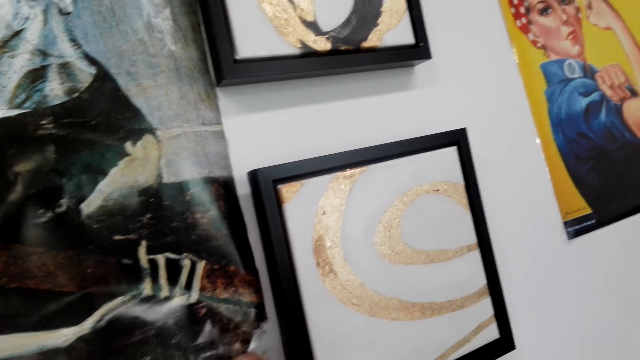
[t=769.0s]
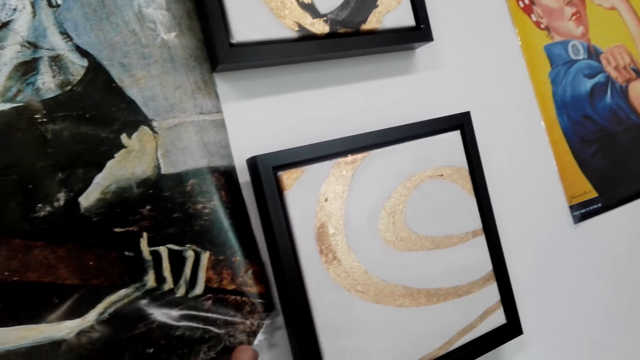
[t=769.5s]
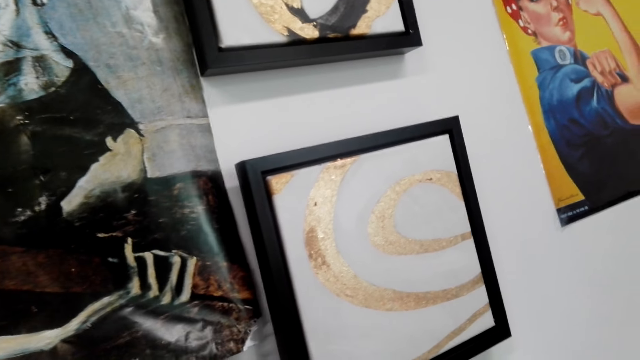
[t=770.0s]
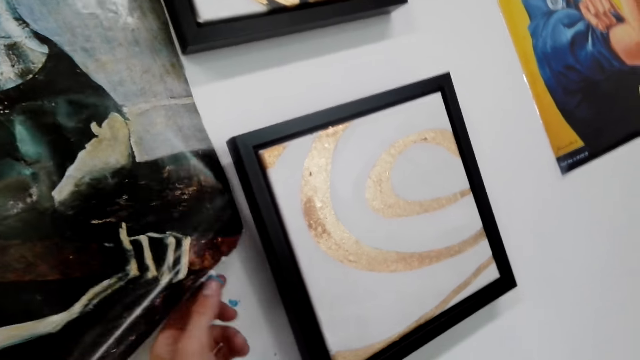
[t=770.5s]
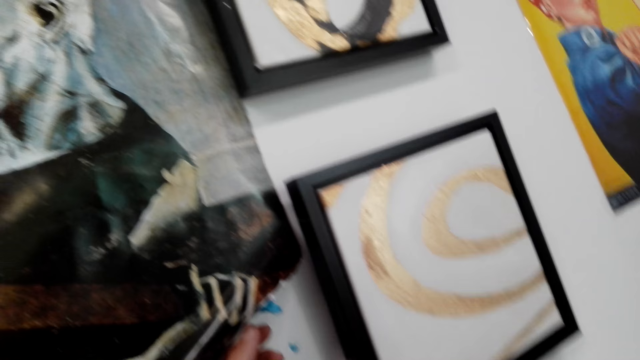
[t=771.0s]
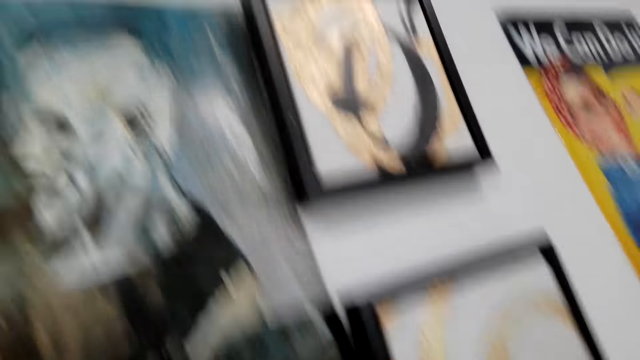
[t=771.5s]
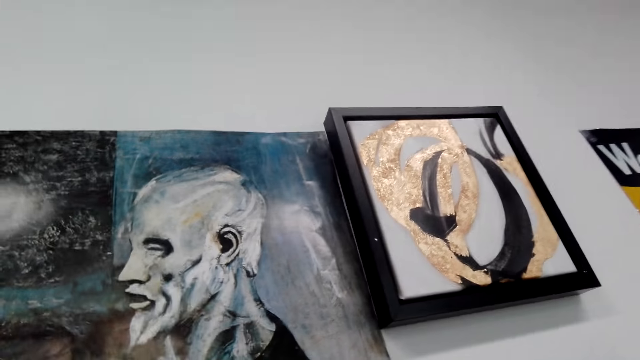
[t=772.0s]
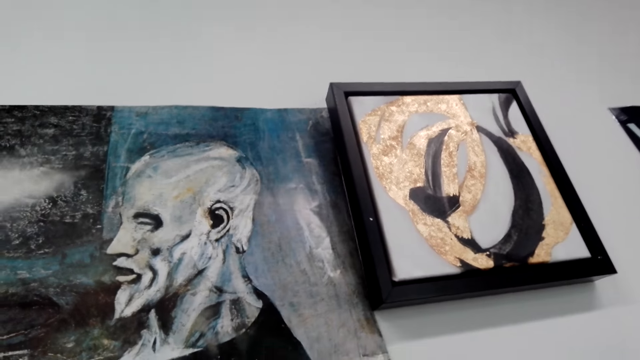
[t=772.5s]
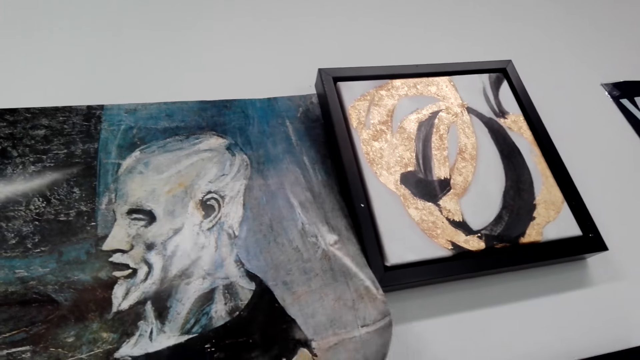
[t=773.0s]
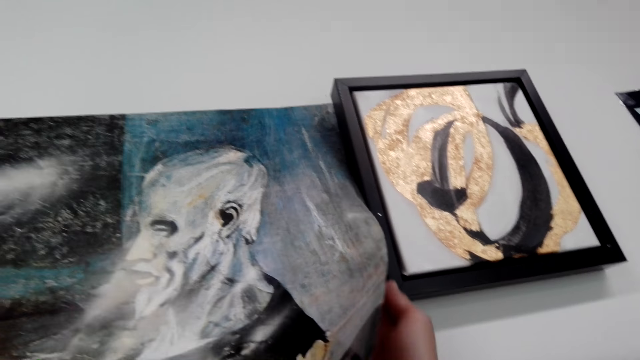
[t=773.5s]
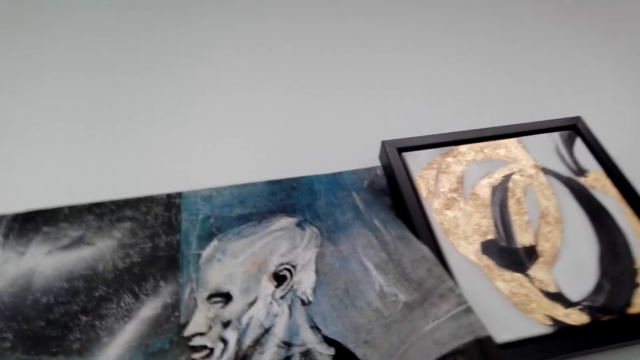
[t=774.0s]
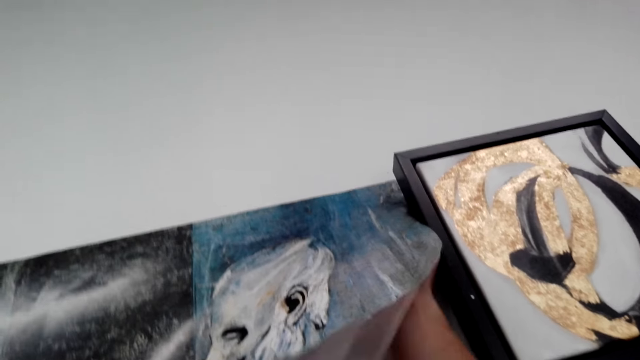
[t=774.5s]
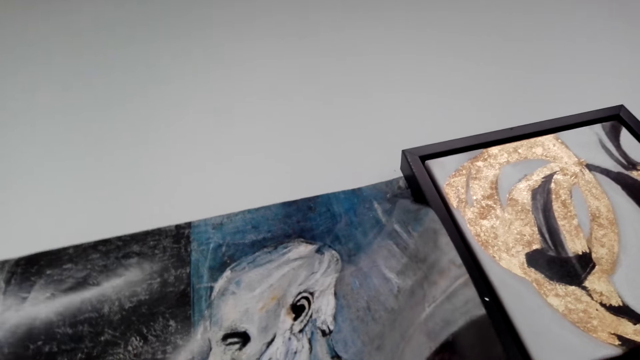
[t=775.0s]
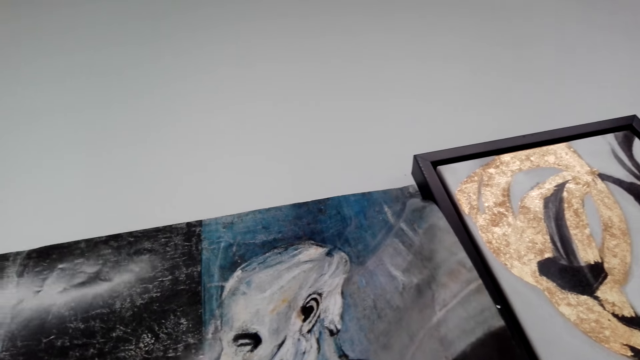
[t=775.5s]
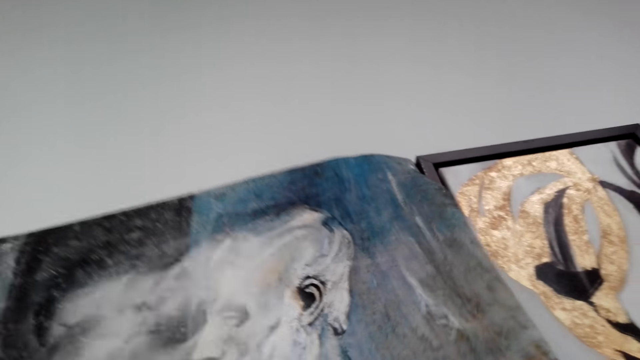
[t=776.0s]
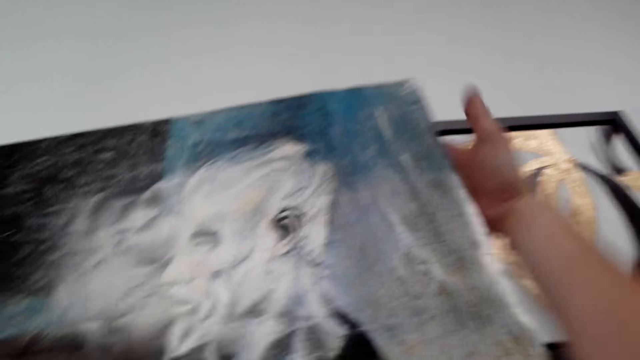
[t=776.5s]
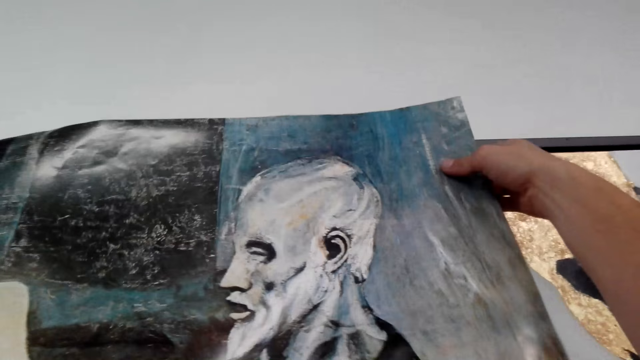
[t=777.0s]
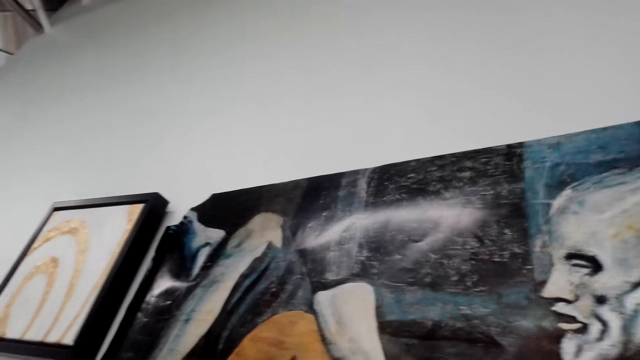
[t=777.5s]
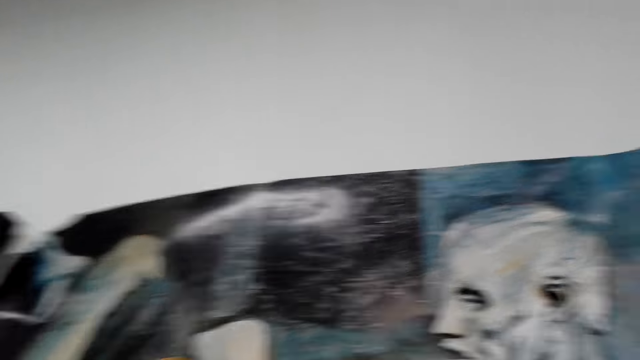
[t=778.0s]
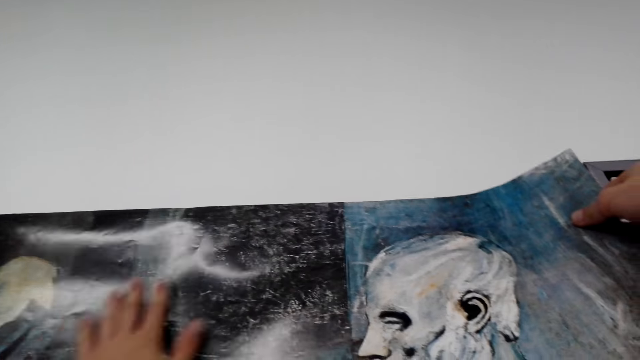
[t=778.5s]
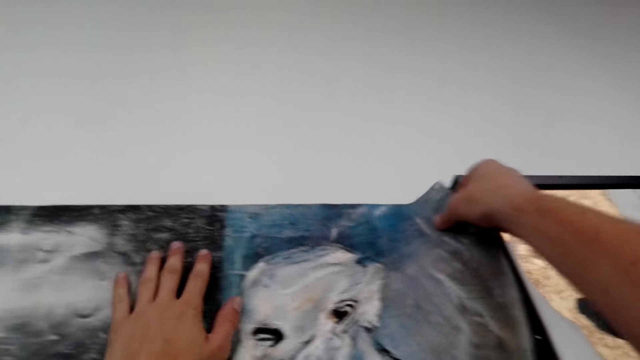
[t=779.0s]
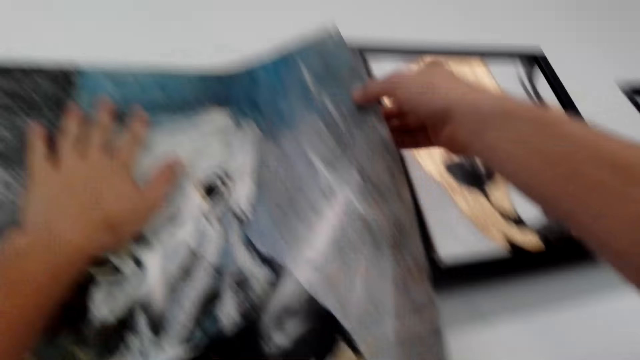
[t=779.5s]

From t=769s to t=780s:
The camera wearer touches the portrait art with his left hand. He lifts part of a wall art paper. He lifts the wall art paper. He touches the portrait art with his right hand. He removes the wall art paper. He holds the portrait art with his right hand. He presses the portrait art on the wall with his left hand. He fixes the wall art paper well.

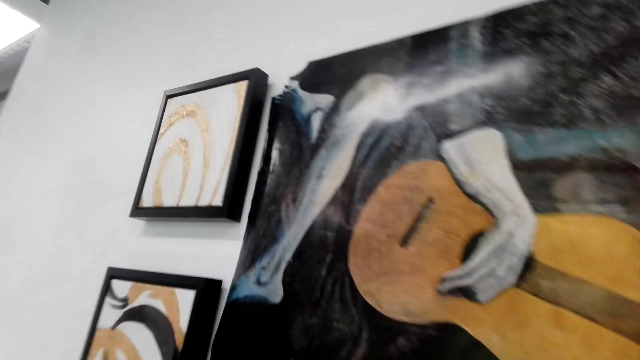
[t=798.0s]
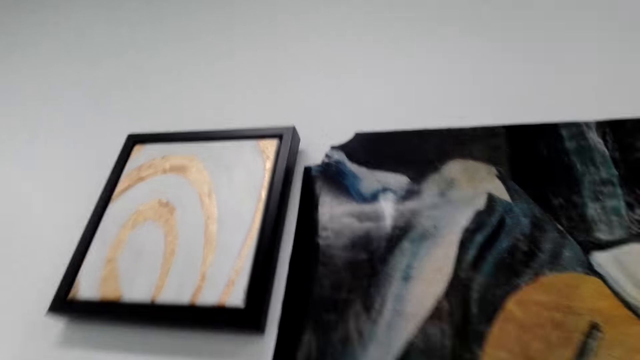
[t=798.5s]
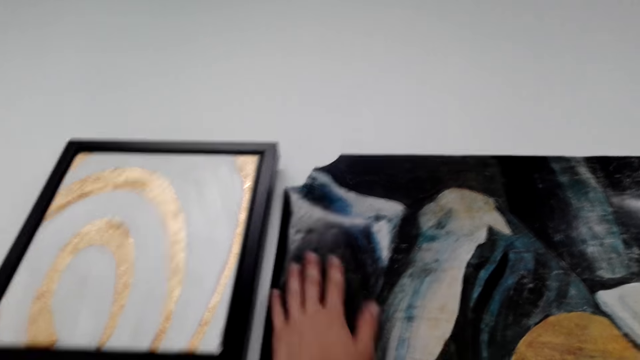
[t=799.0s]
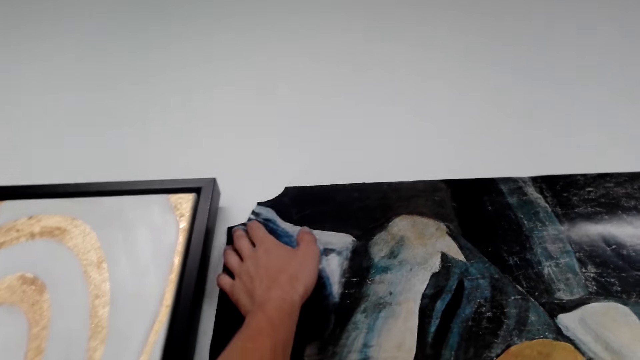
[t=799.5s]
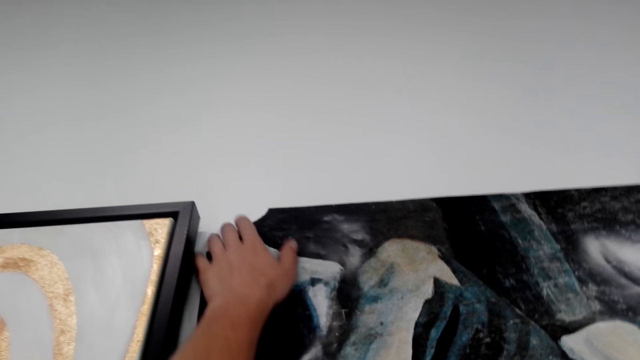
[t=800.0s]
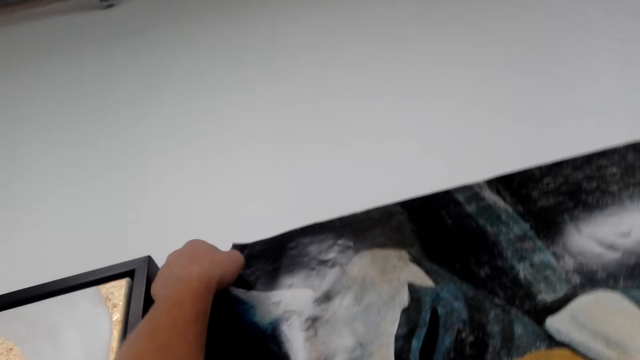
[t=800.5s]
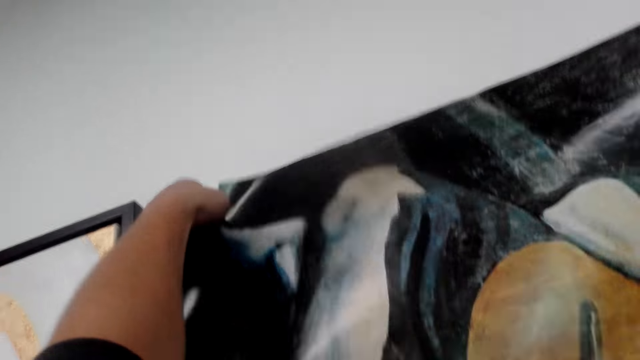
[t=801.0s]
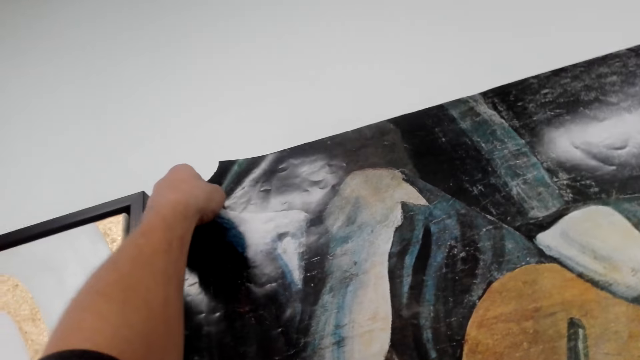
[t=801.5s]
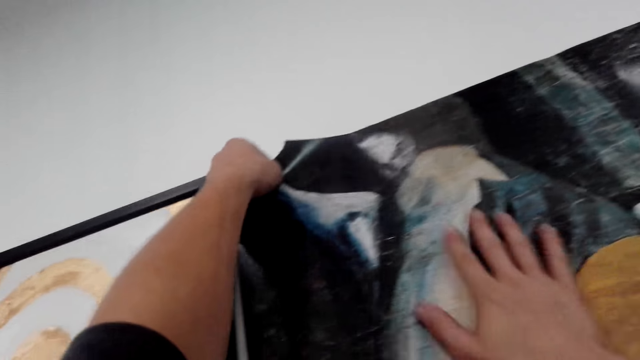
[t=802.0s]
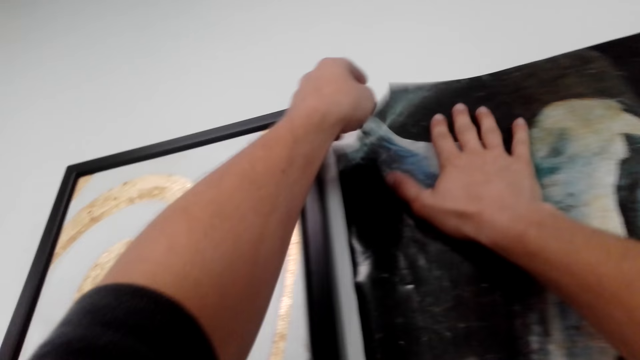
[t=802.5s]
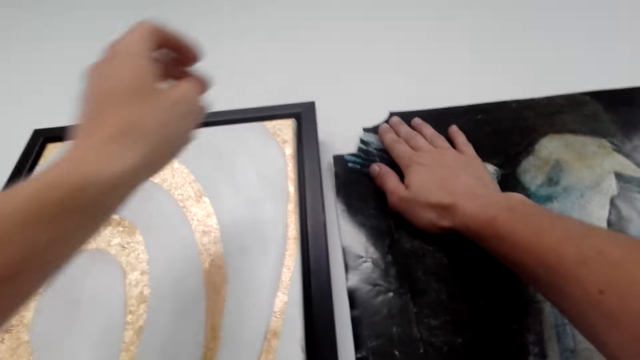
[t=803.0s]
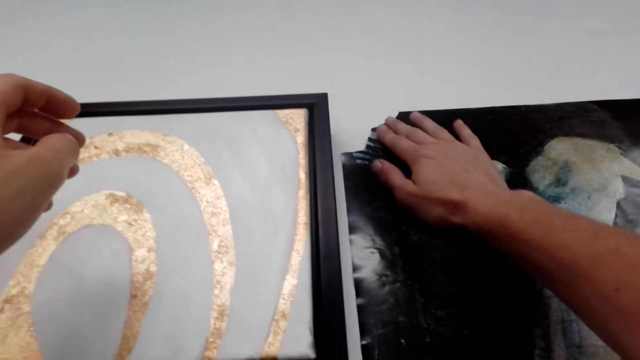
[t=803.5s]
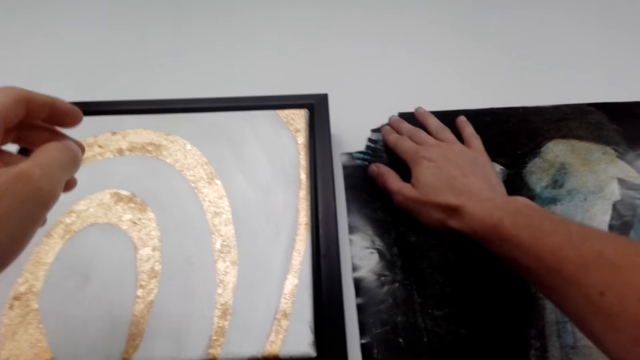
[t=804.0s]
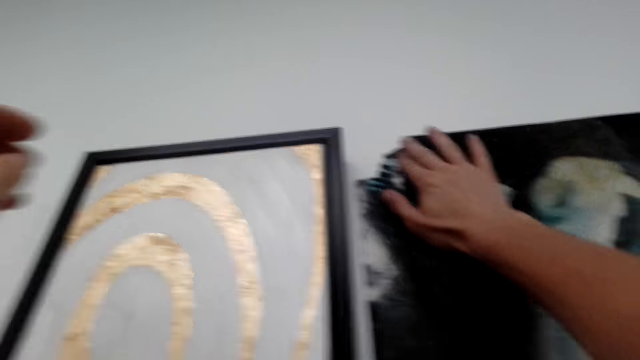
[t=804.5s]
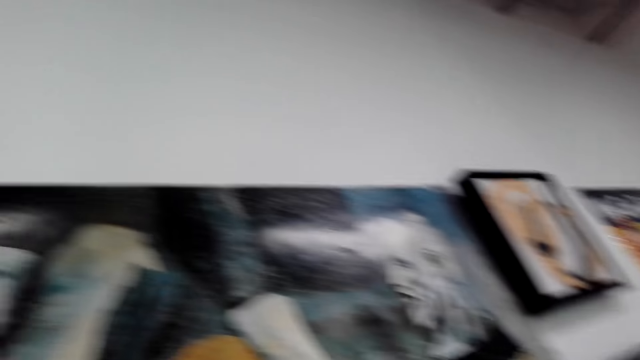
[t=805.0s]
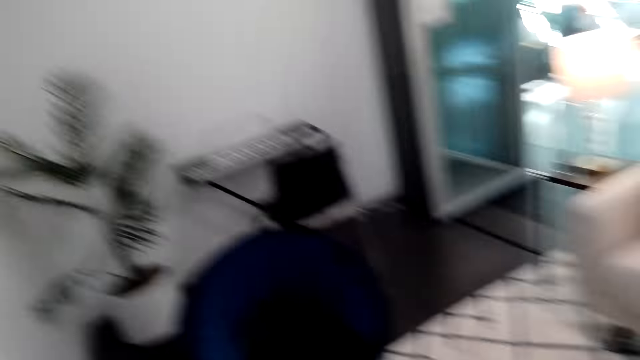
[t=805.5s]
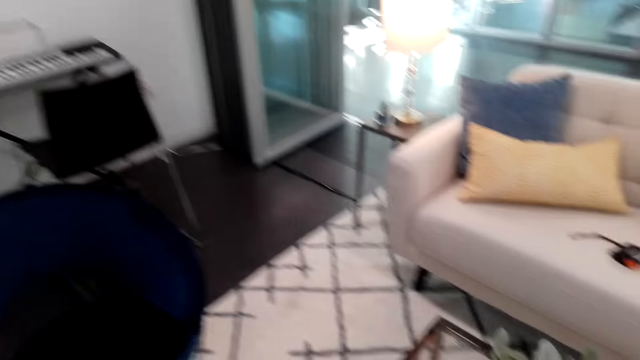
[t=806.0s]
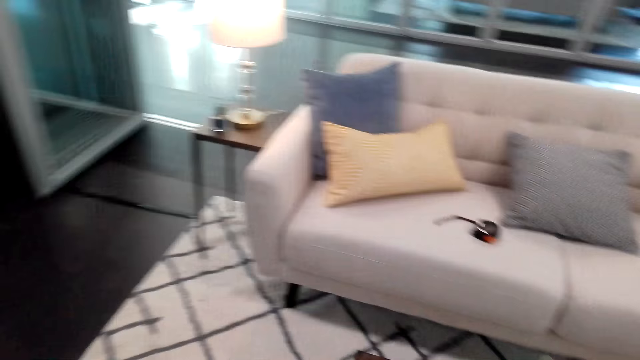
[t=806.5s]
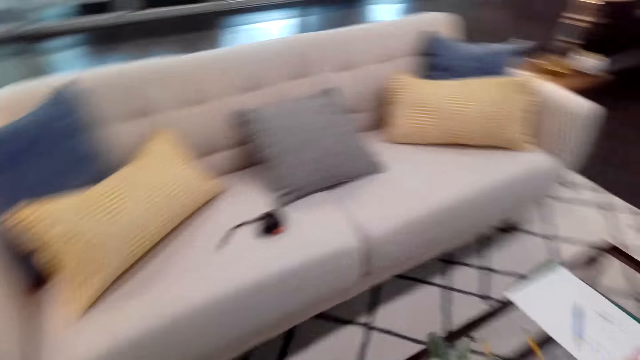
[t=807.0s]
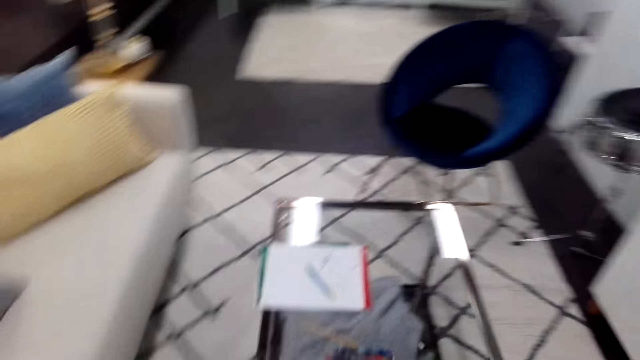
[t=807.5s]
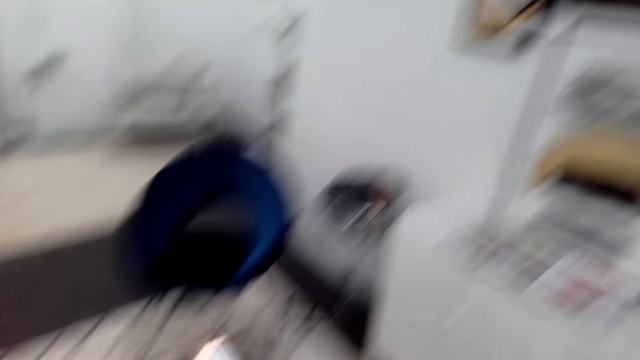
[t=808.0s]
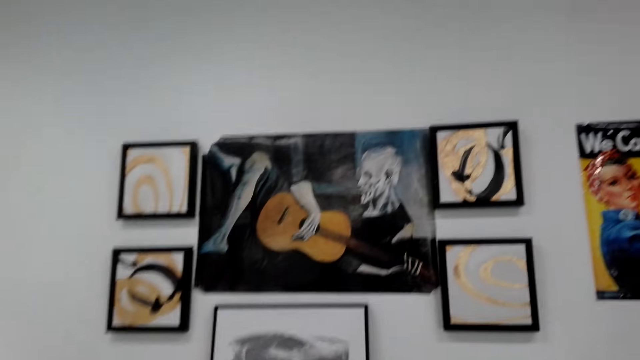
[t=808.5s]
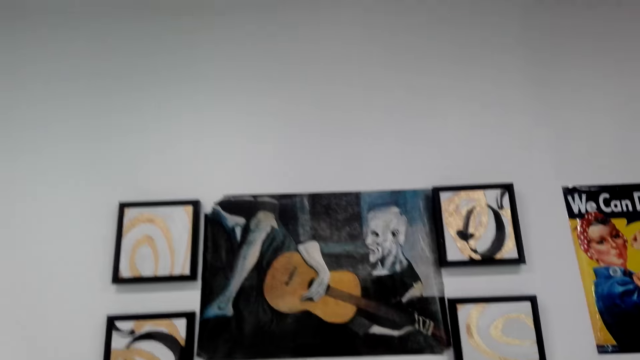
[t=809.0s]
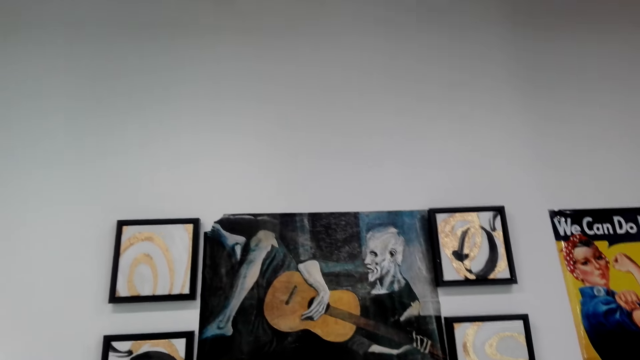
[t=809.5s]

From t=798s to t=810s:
The camera wearer fixes the wall art paper. A person talks. The camera wearer presses the portrait art on the wall with his right hand. He removes his left hand from the wall art paper. He fixes the wall art paper. He looks around. The person stops talking. The camera wearer walks around.
